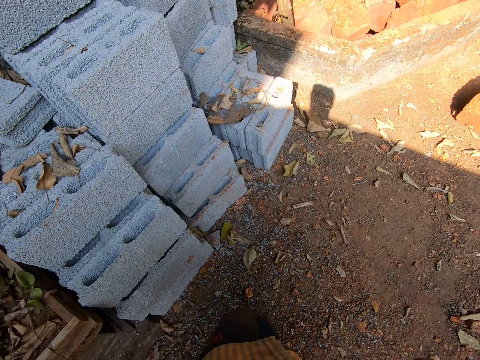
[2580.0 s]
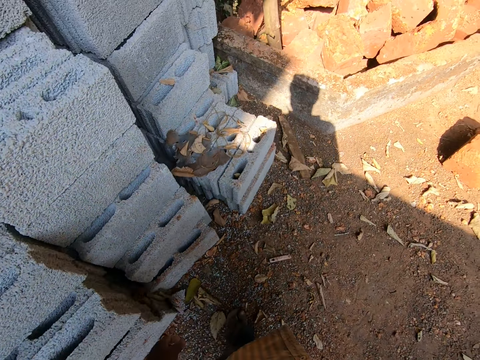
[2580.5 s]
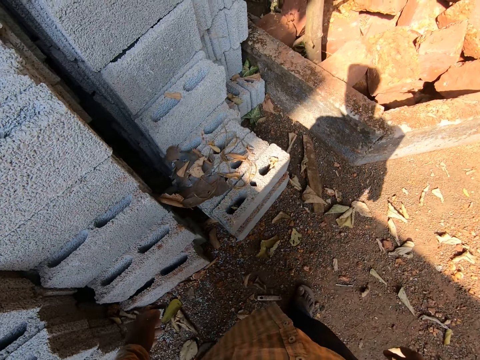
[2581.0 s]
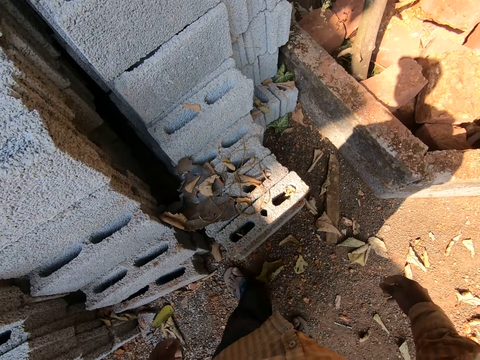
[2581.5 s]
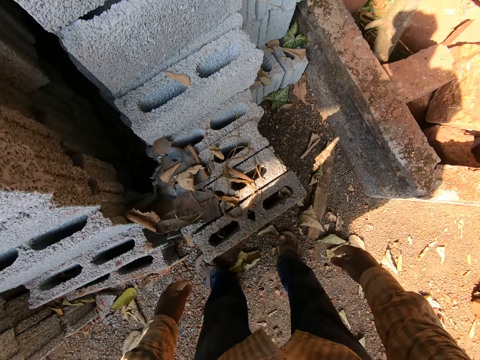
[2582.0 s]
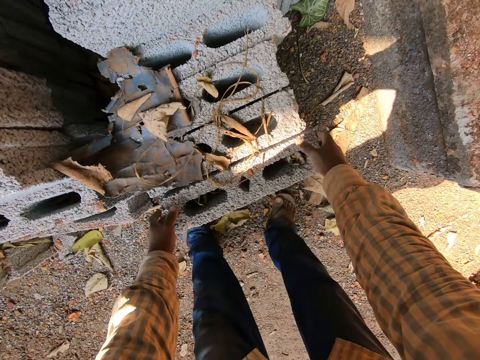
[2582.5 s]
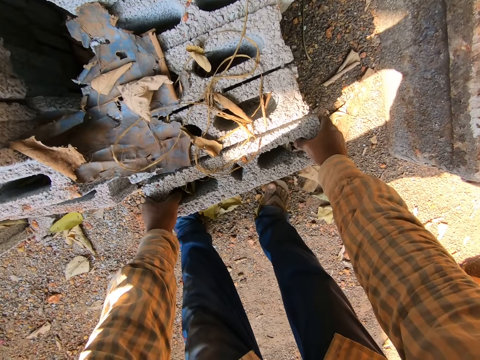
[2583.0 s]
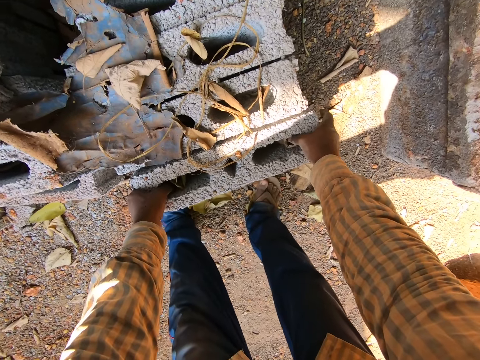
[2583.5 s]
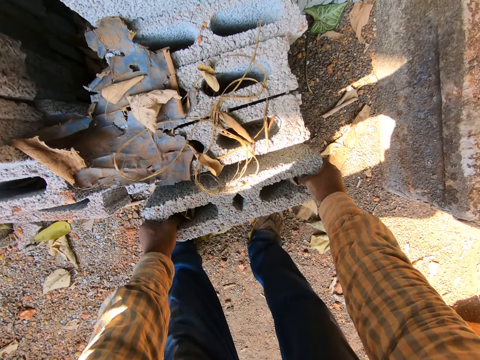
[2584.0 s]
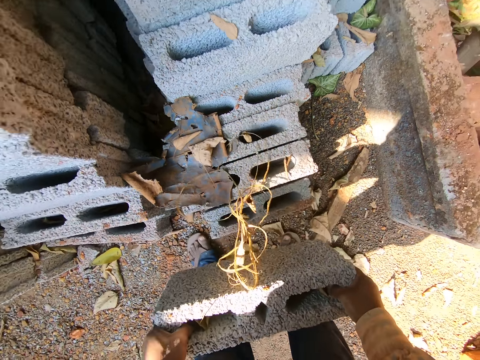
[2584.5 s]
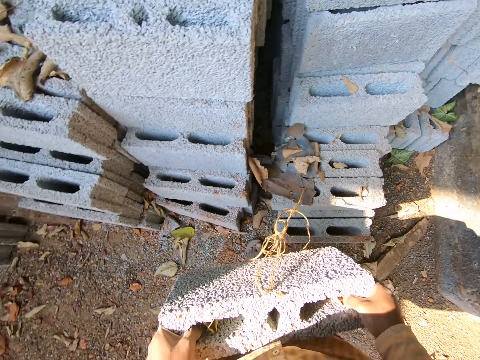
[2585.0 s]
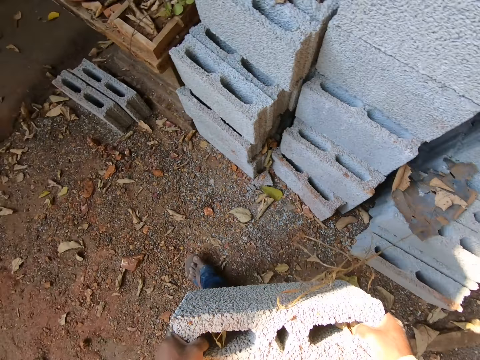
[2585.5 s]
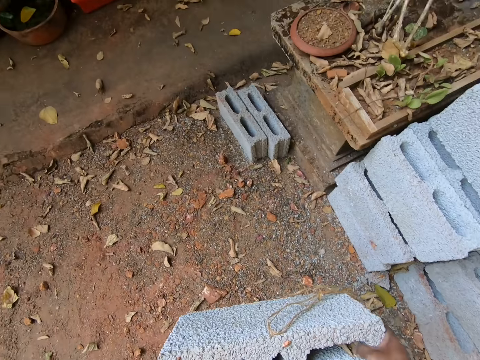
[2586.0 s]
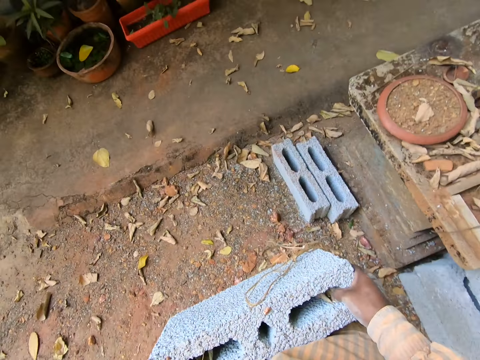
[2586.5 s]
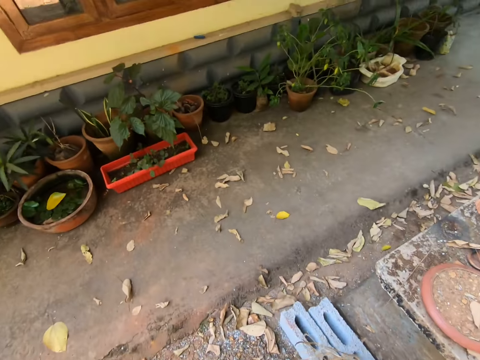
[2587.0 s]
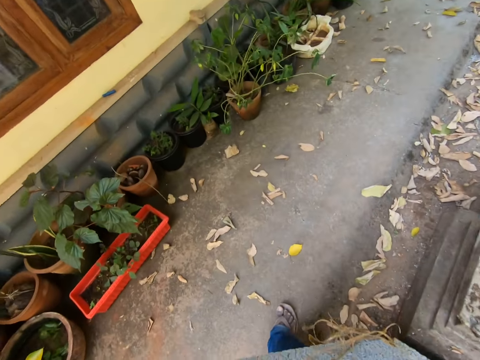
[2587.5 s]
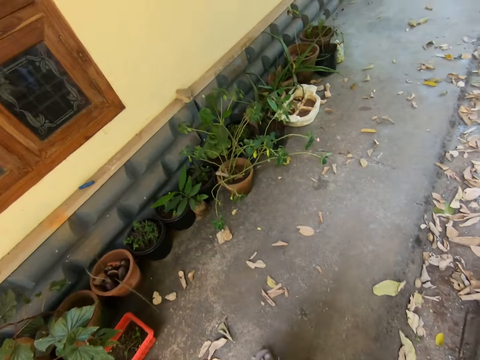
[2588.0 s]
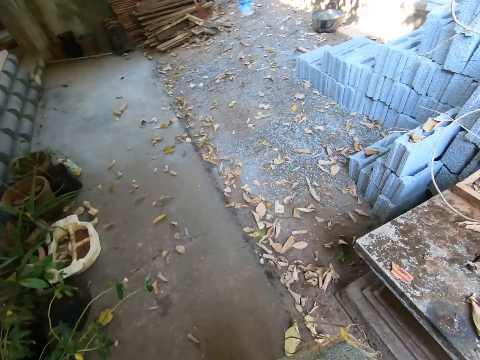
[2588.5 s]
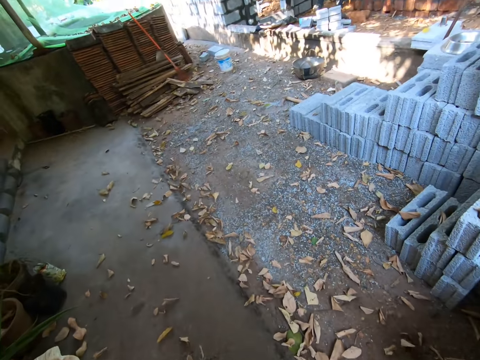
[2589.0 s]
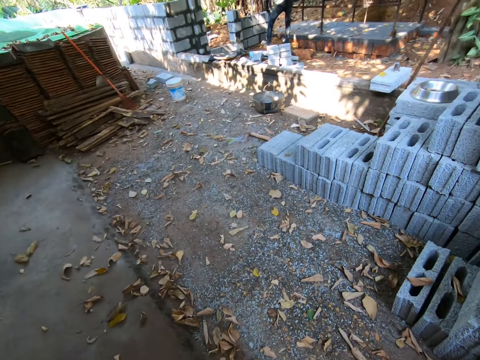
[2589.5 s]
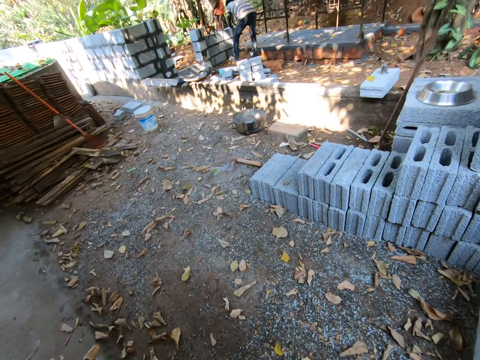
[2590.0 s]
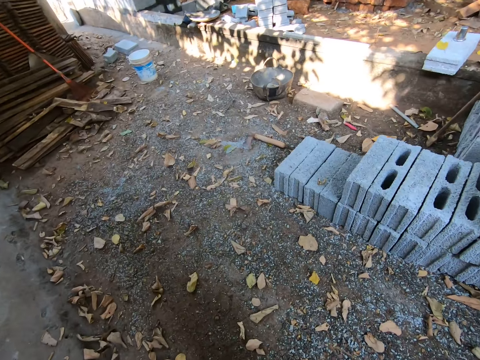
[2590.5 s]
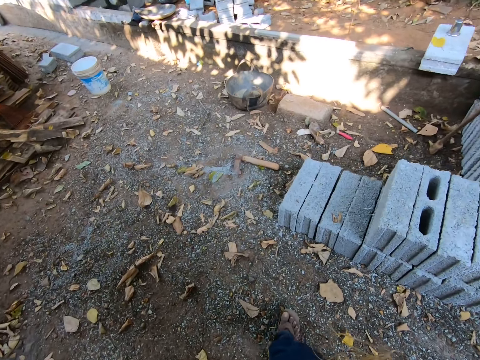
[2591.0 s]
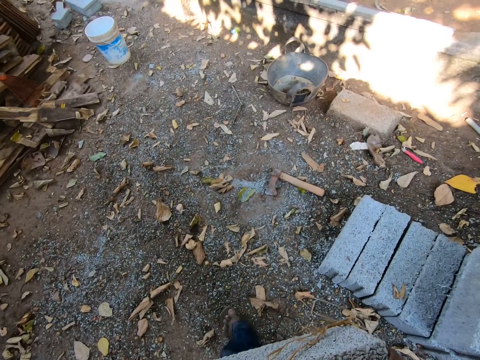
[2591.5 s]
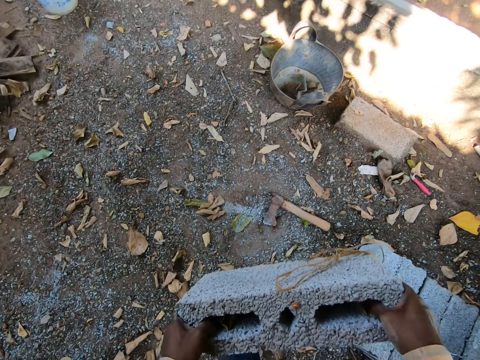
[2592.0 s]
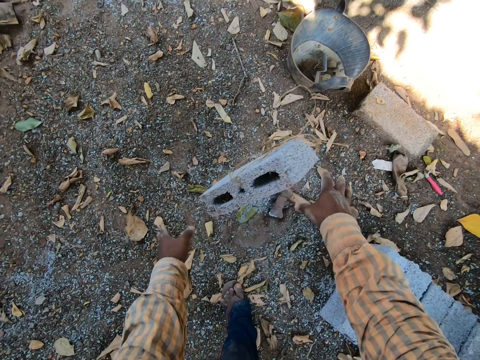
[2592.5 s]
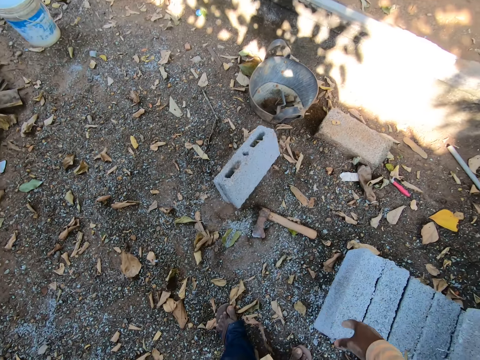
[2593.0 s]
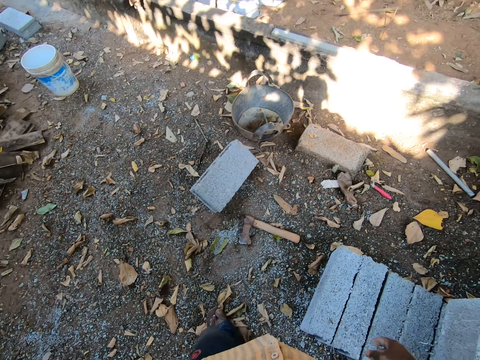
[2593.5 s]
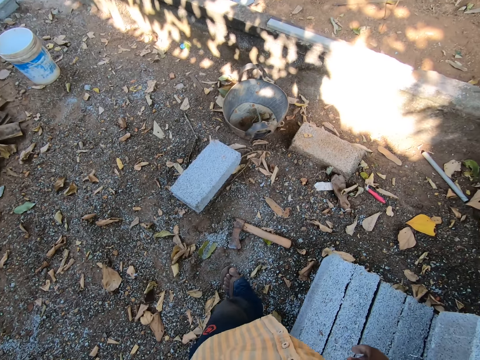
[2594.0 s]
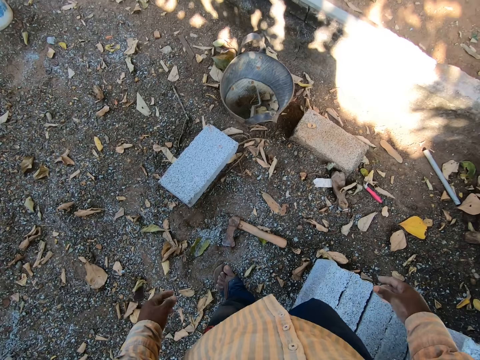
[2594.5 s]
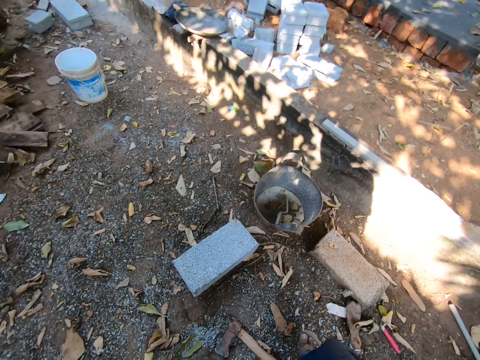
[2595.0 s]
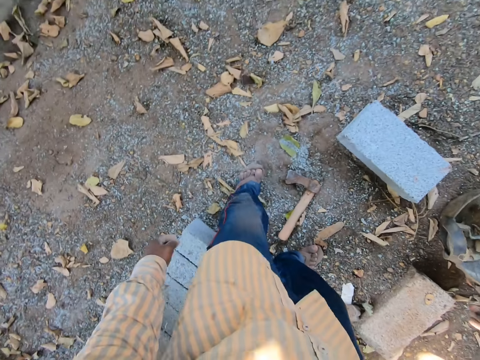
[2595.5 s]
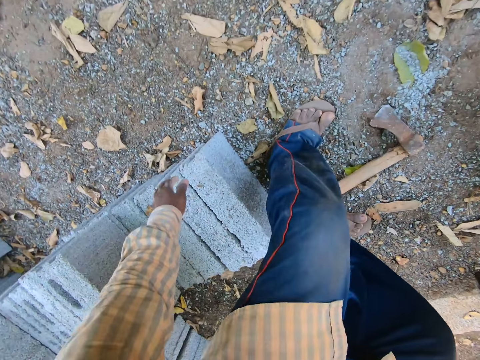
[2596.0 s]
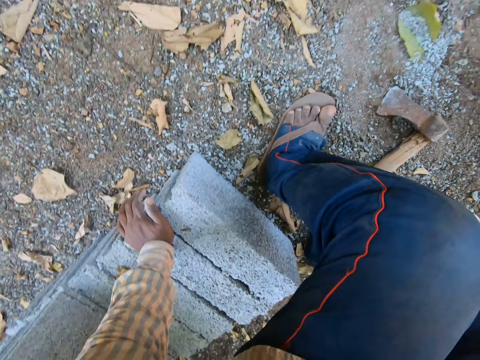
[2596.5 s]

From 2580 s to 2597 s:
The camera wearer picks a brick from the ground. He carries a concrete block with both hands. He walks forward with the brick in his hands. He drops the concrete block on the ground with both hands.

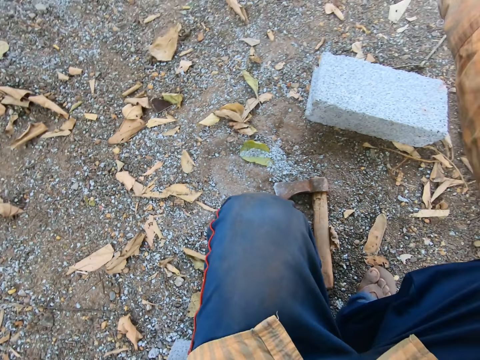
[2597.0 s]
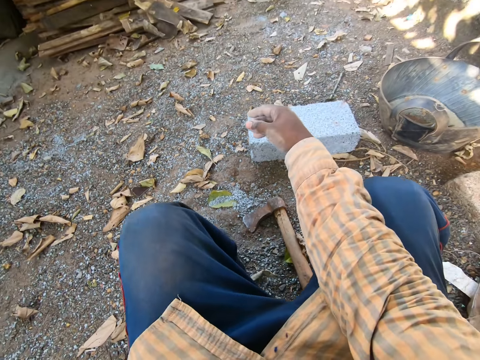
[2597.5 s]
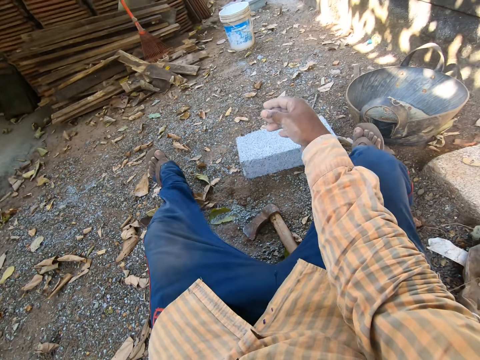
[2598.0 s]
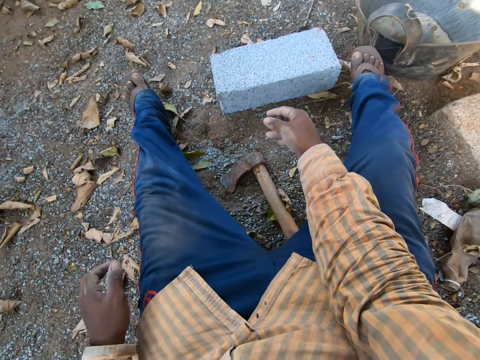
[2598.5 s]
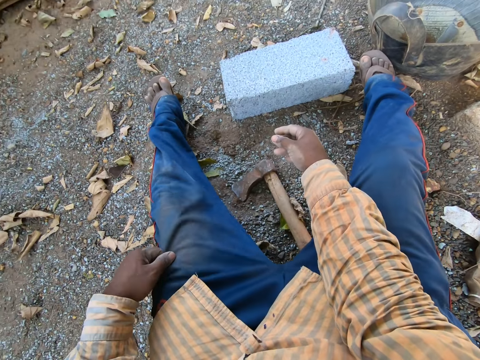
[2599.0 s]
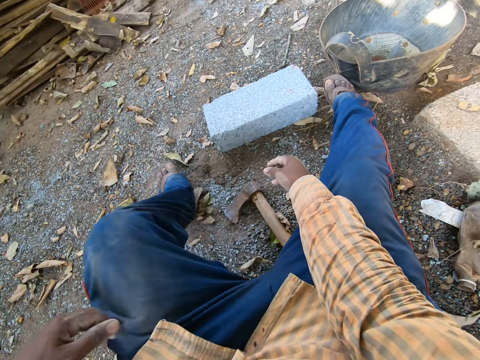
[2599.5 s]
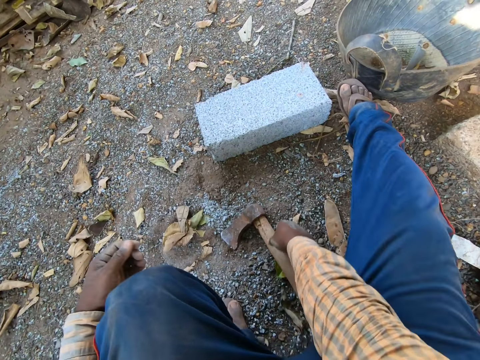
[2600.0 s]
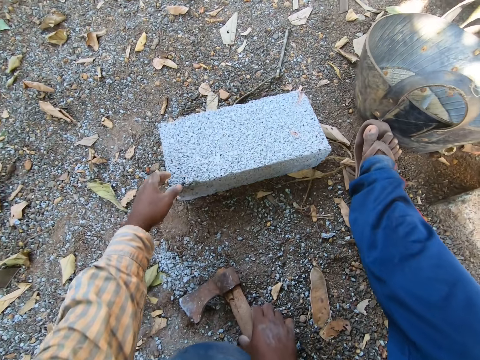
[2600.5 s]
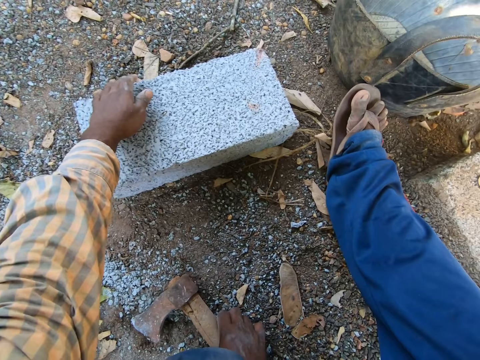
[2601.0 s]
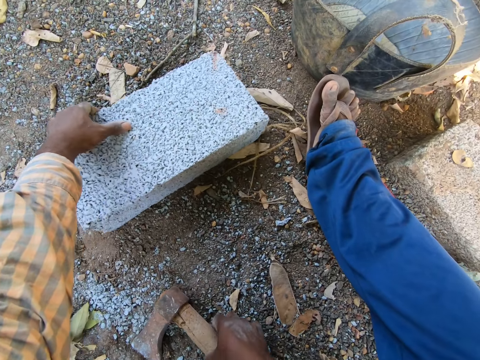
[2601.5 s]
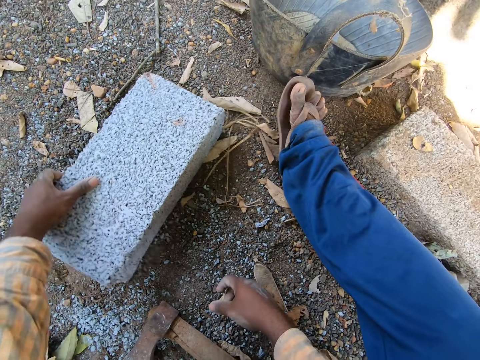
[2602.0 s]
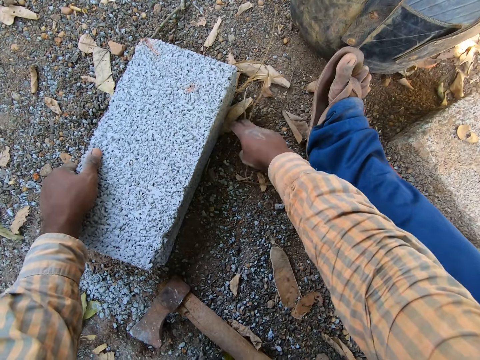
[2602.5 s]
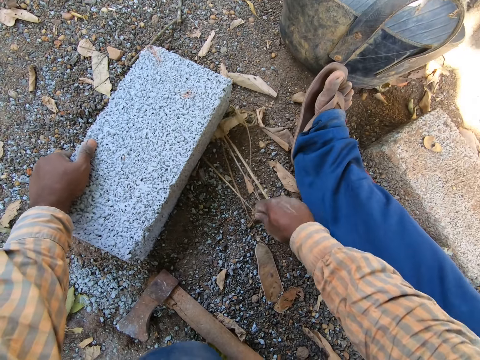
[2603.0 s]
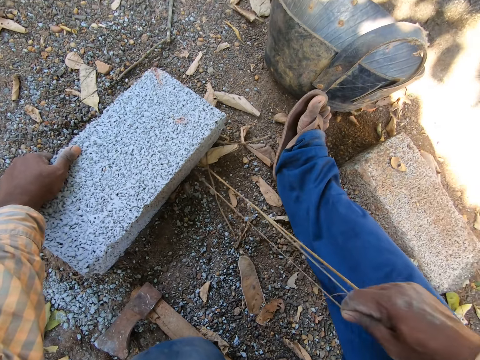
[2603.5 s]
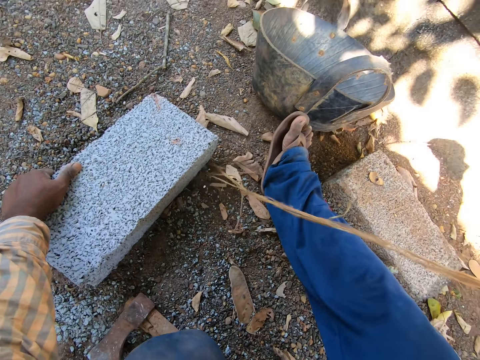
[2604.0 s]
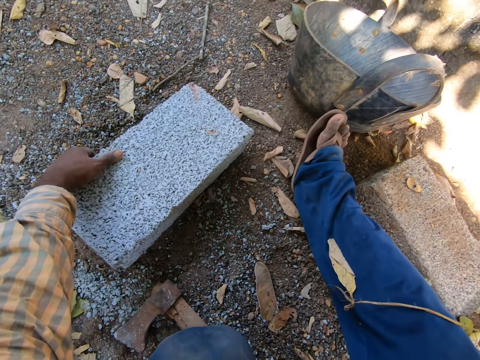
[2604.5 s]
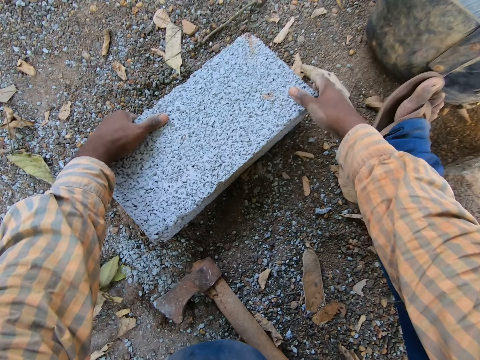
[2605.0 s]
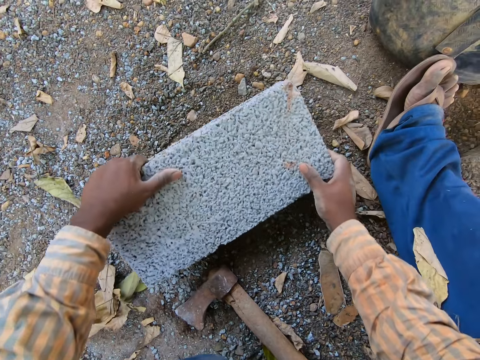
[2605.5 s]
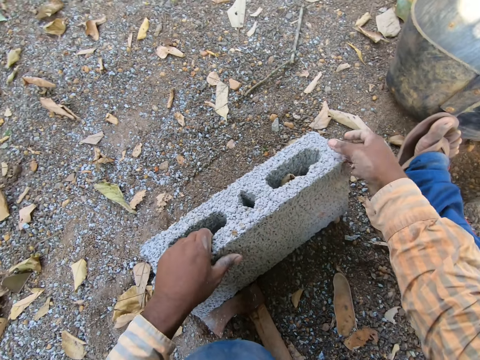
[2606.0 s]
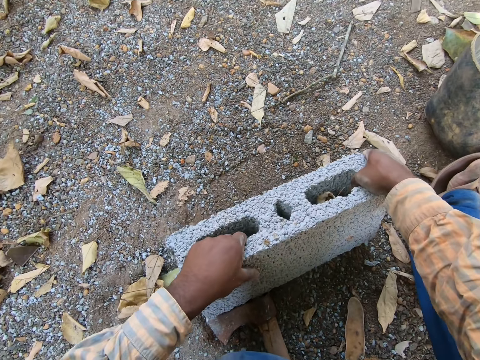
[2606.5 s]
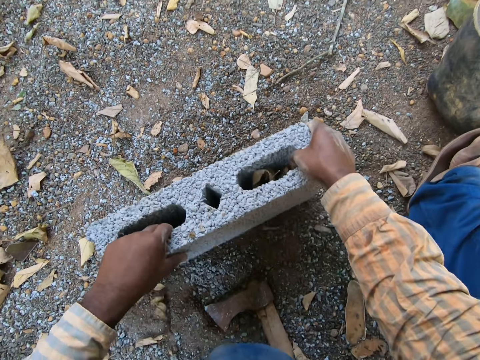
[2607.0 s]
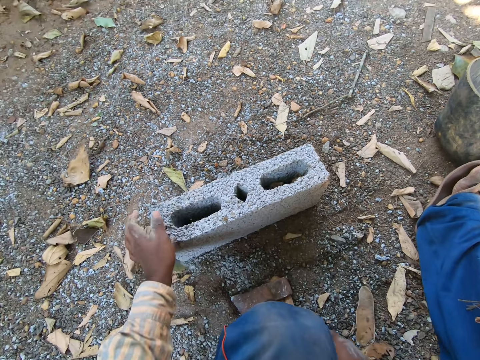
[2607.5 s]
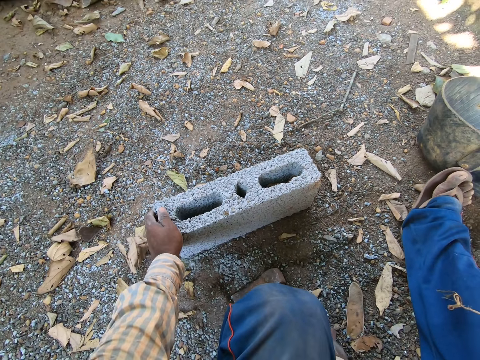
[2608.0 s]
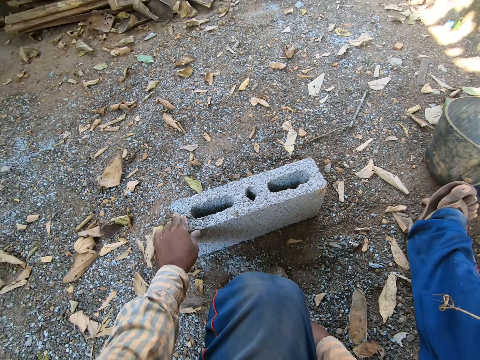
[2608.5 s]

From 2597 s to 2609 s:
The camera wearer picks an axe with his right hand. He touches the axe on the ground with his right hand. He pulls the concrete block on the ground with his left hand. He pulls twine from underneath the concrete block with his right hand. He adjusts the concrete block on the ground with both hands. He places his left hand on the concrete block.
